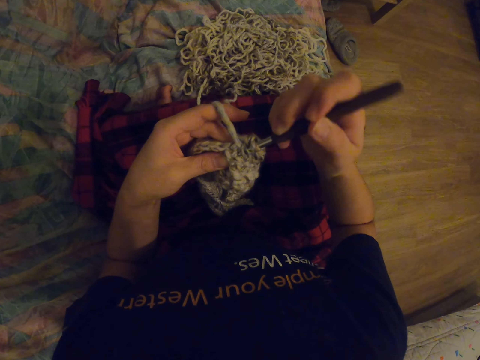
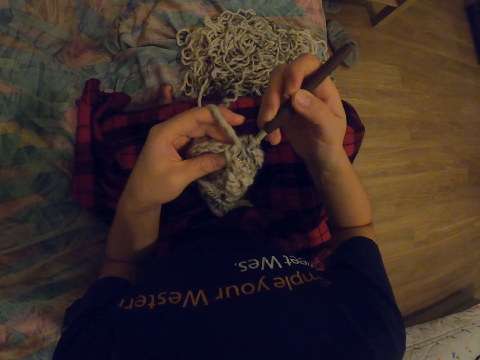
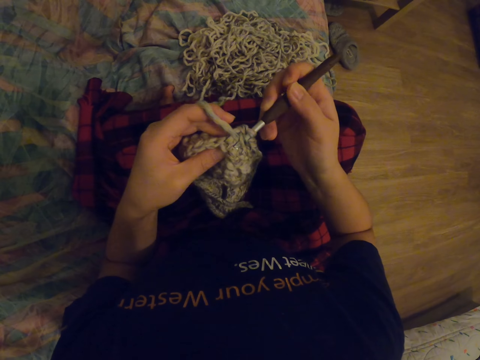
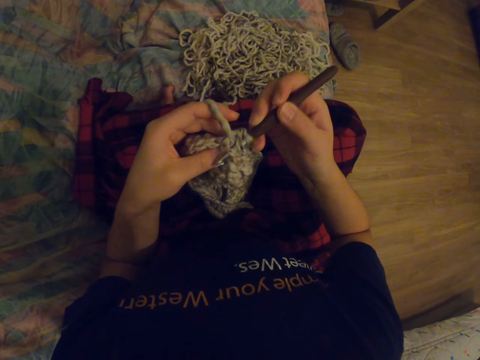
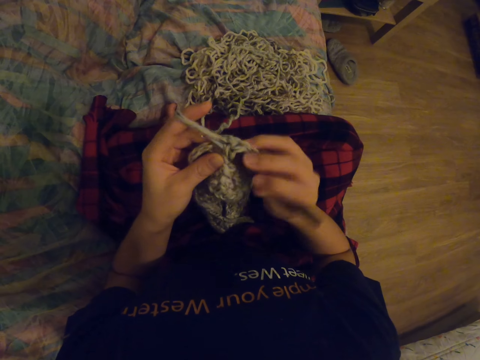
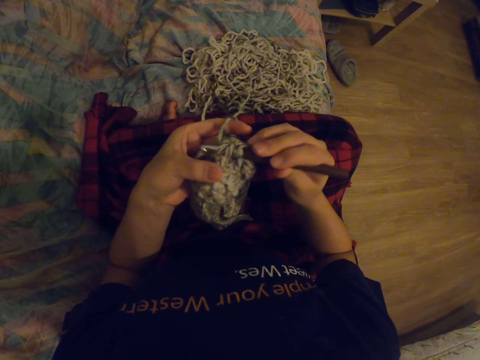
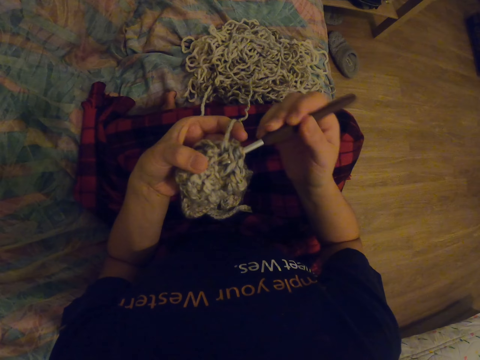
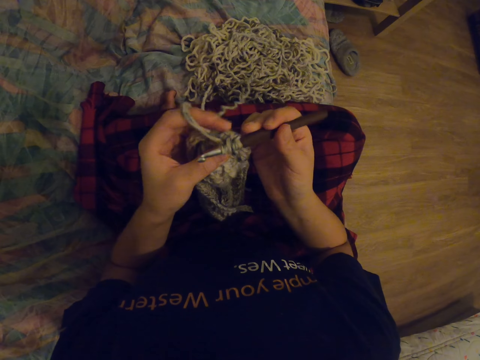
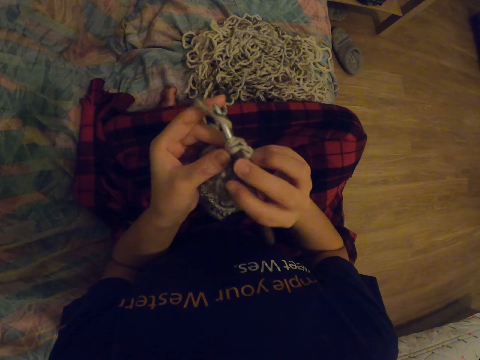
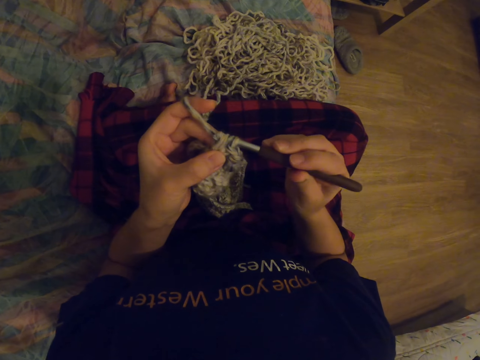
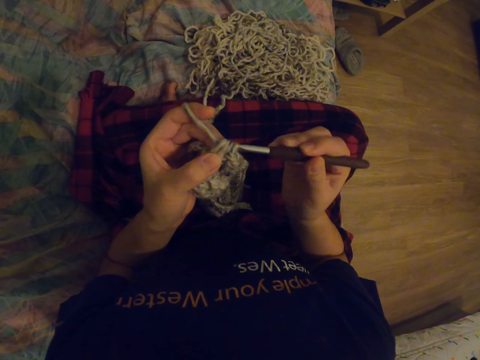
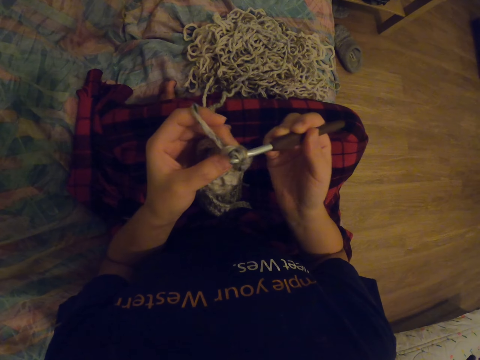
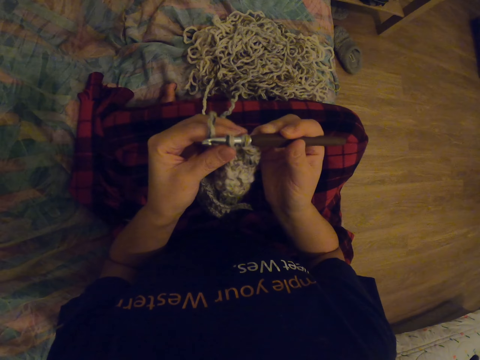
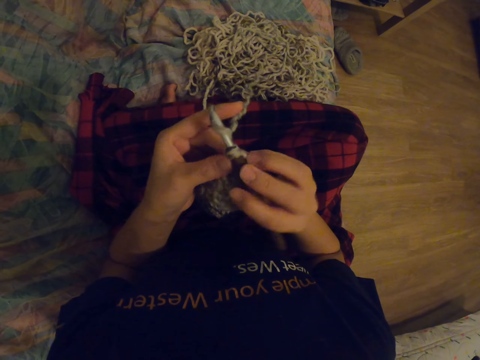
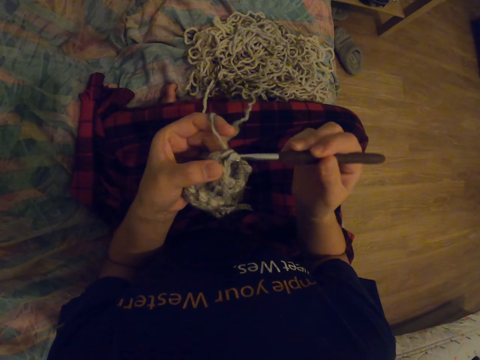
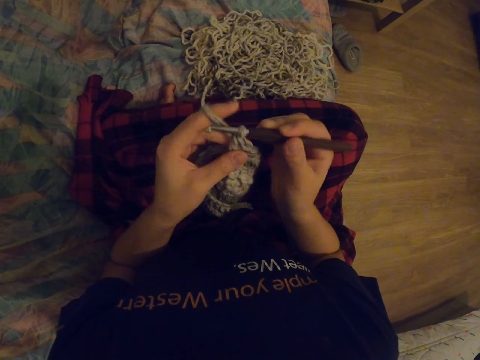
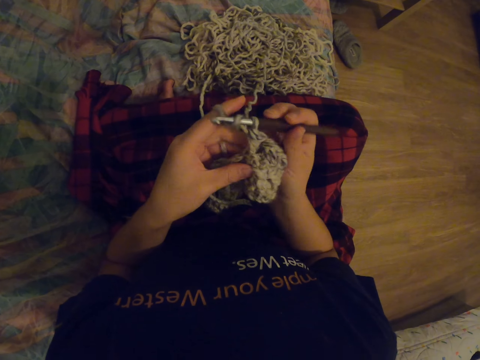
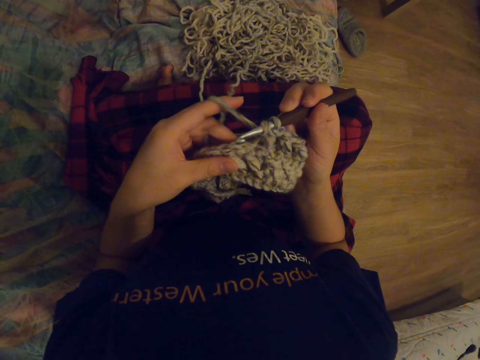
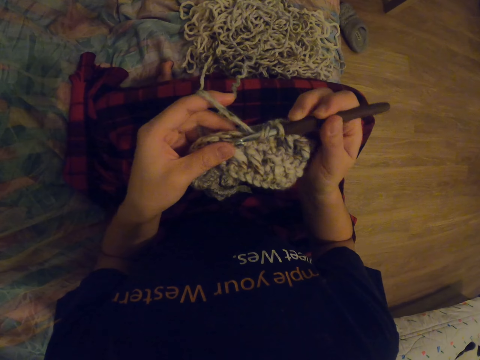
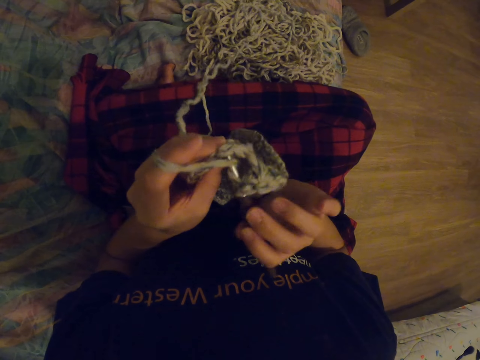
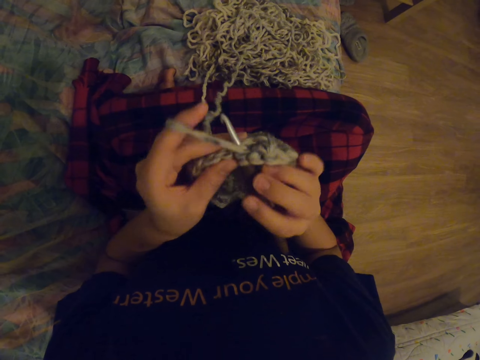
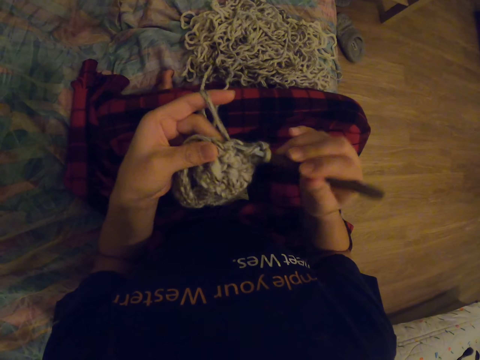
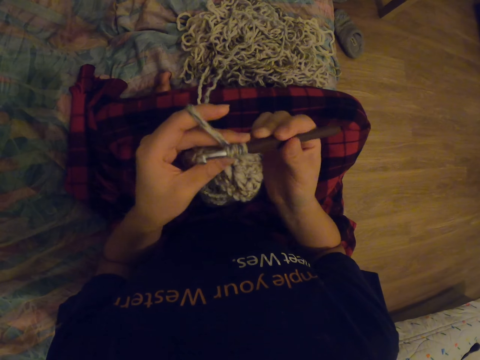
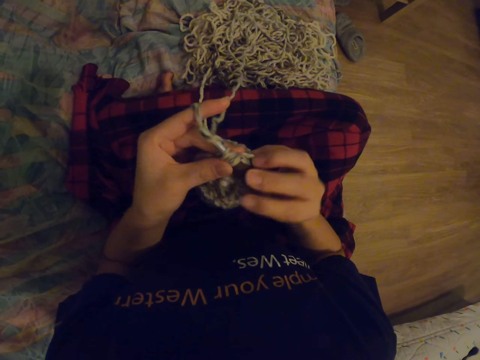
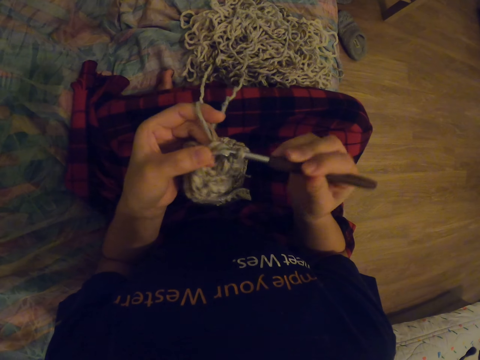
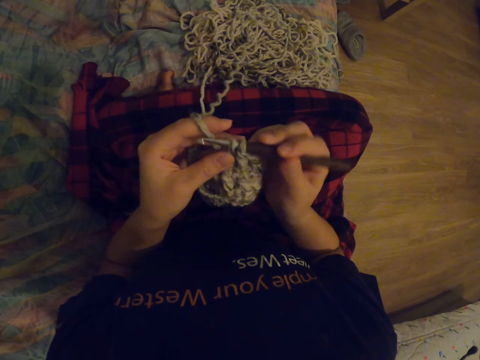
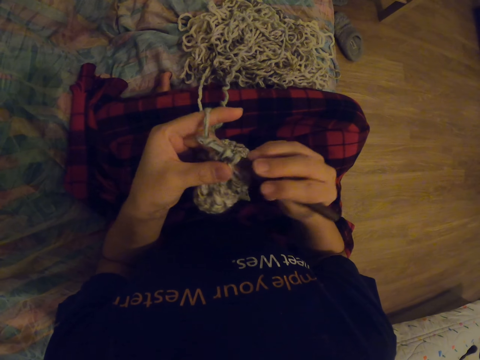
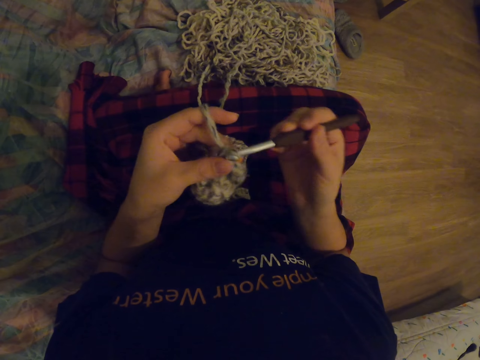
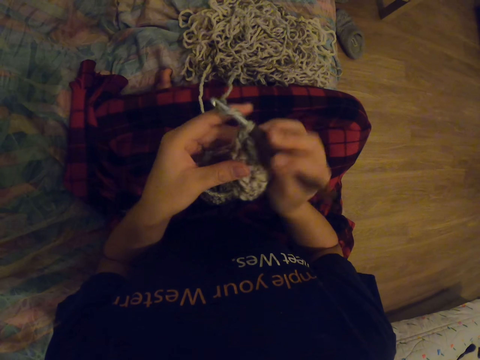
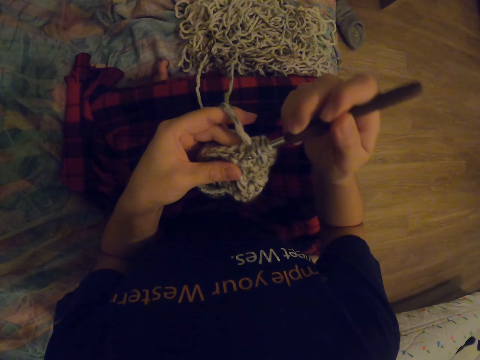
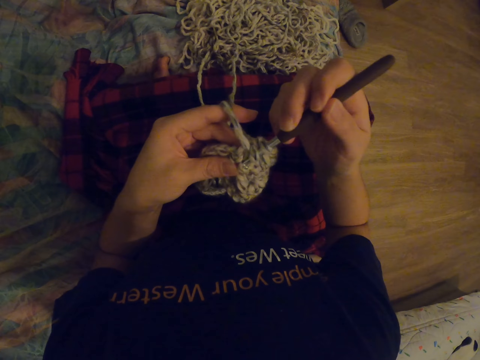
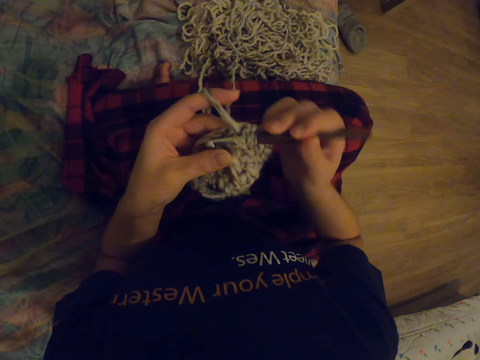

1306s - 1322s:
The camera wearer turns the crocheted yarn. They crochet the yarn with a crochet hook.

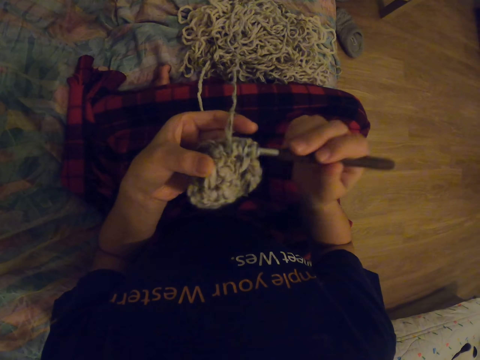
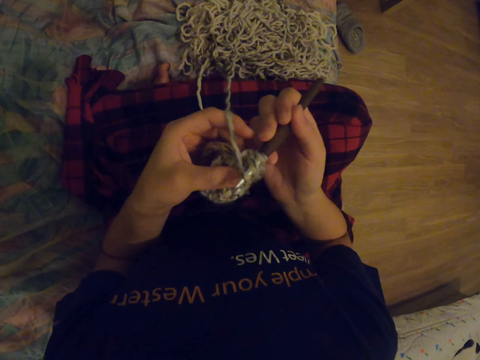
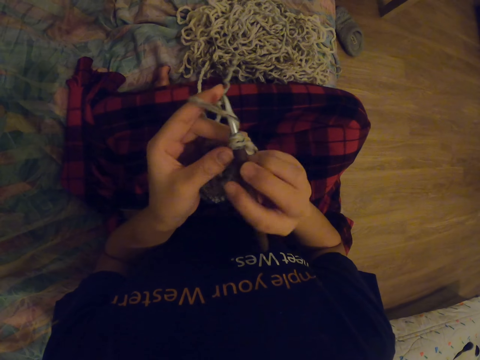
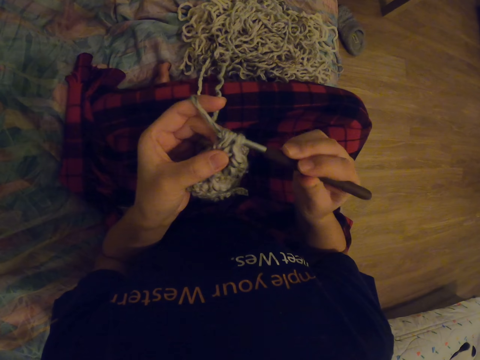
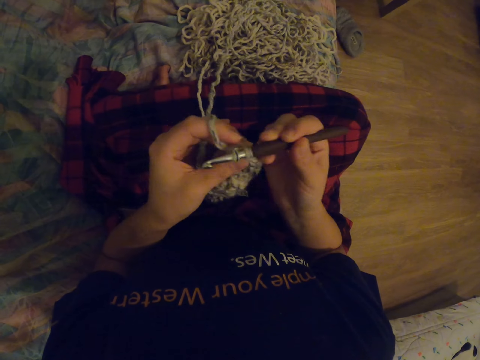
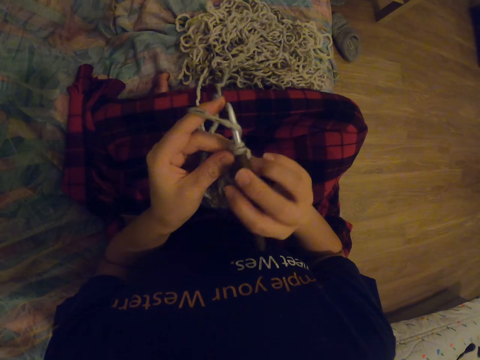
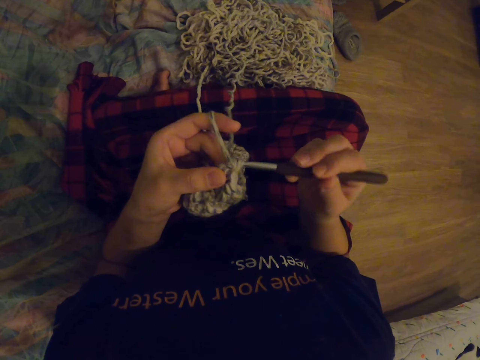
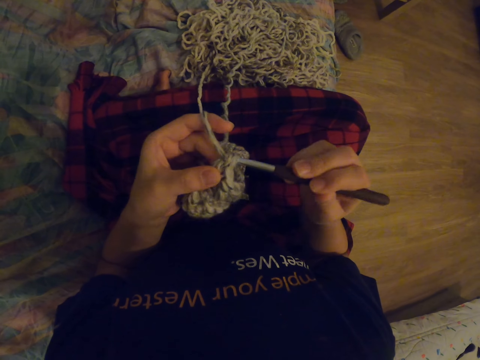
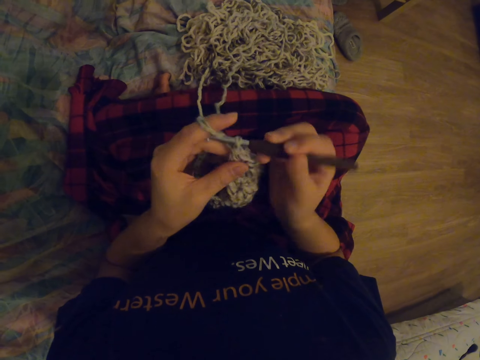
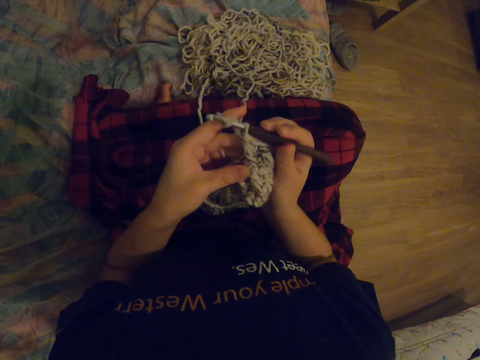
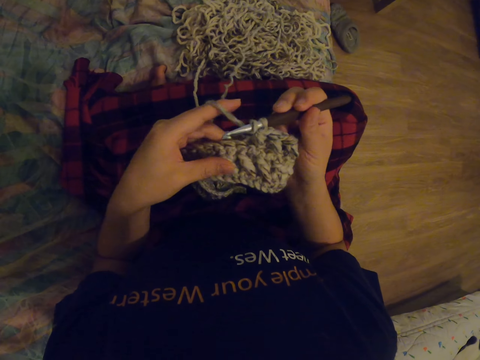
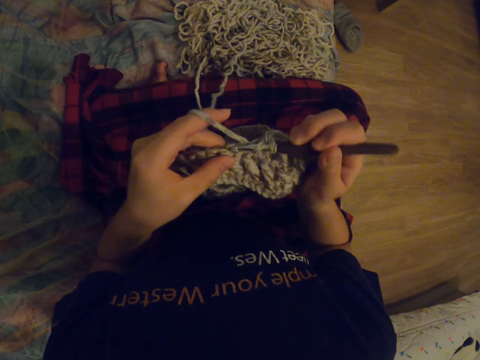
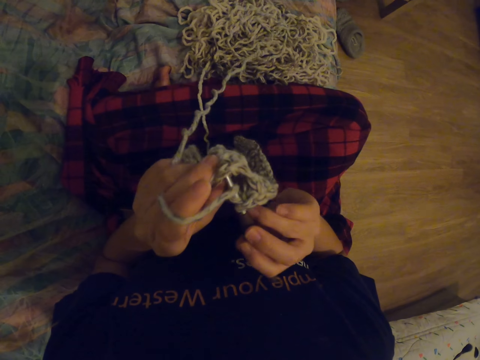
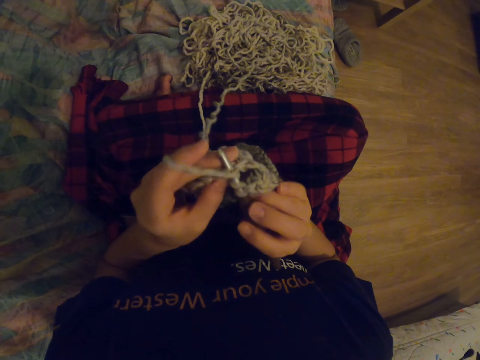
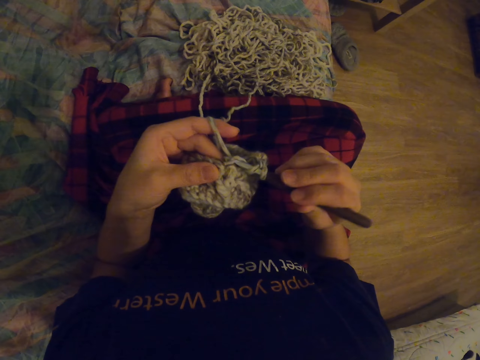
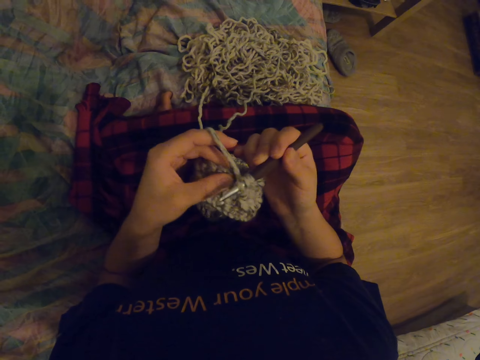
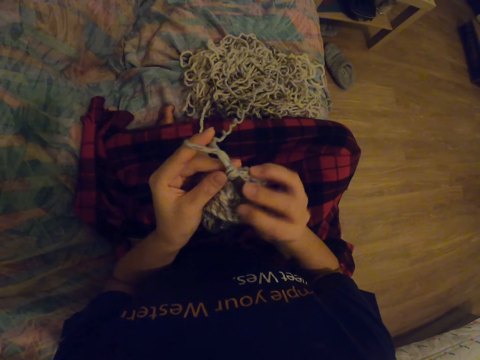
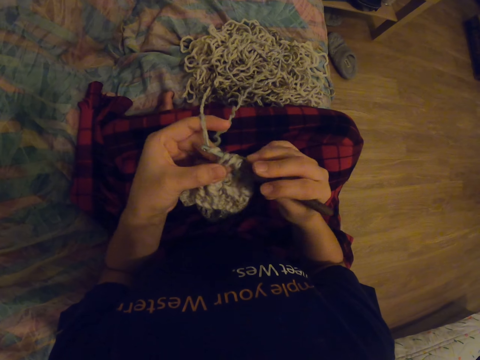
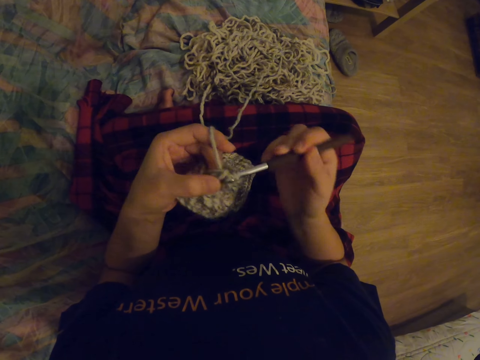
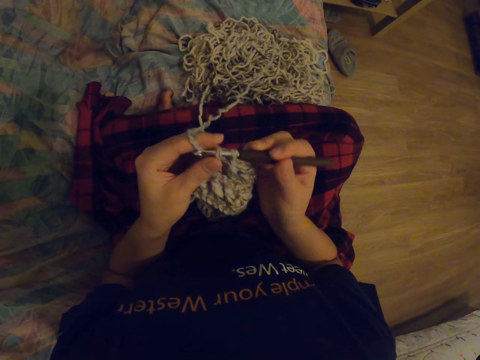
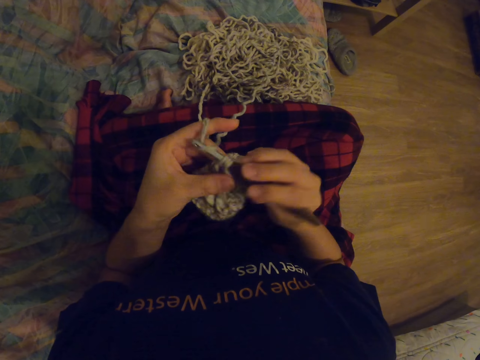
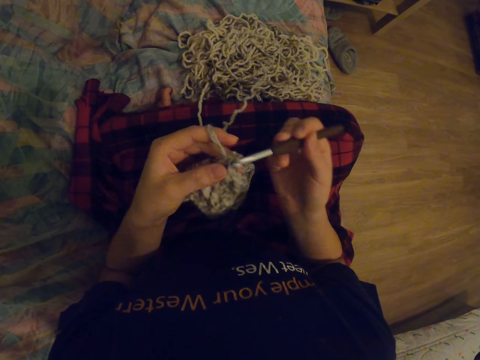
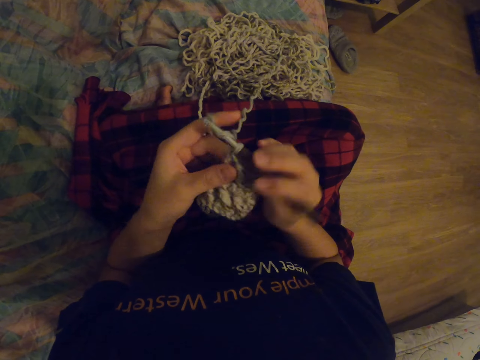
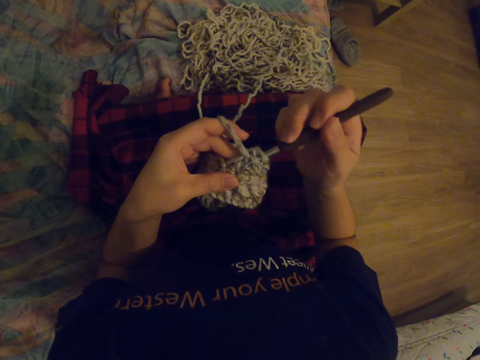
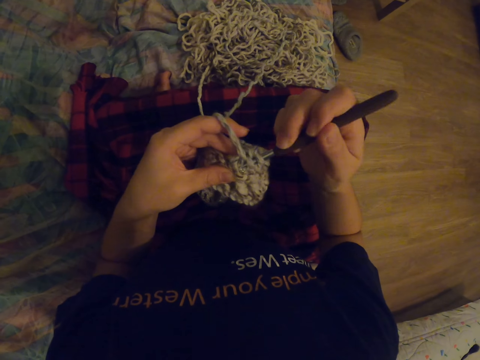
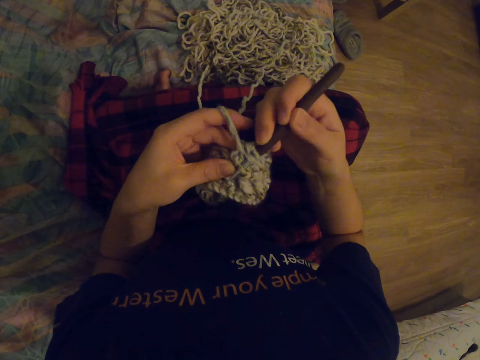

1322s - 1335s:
The camera wearer turns the crocheted yarn. They crochet the yarn with a crochet hook.
